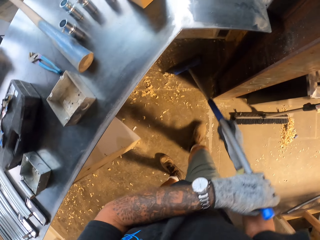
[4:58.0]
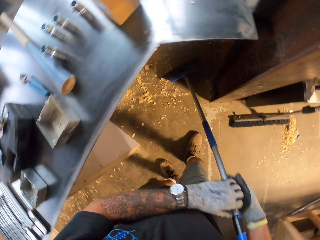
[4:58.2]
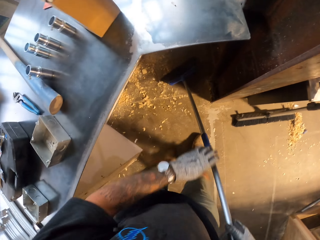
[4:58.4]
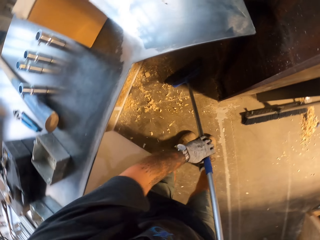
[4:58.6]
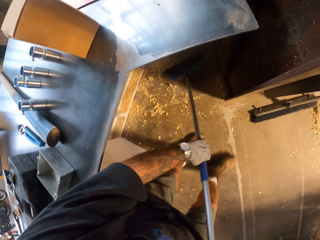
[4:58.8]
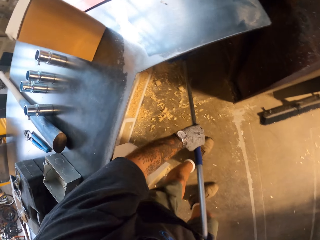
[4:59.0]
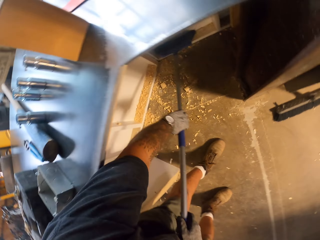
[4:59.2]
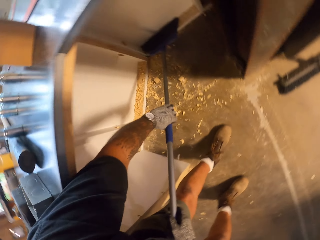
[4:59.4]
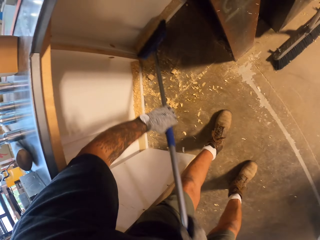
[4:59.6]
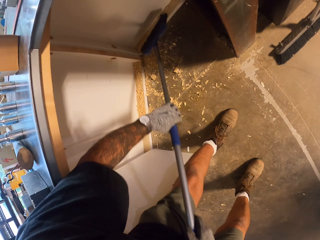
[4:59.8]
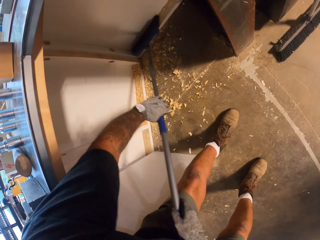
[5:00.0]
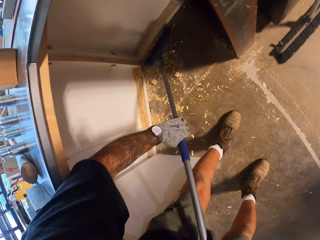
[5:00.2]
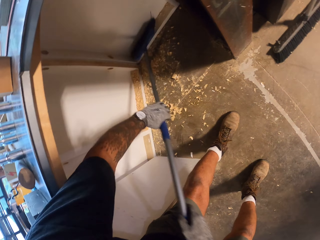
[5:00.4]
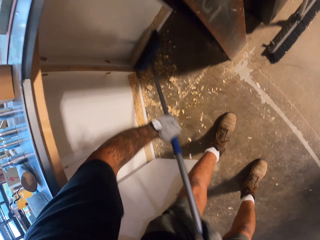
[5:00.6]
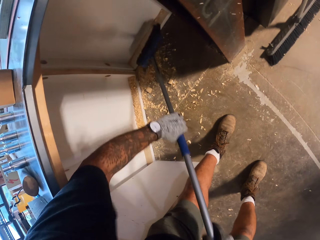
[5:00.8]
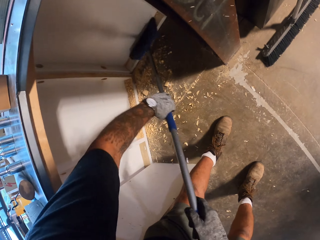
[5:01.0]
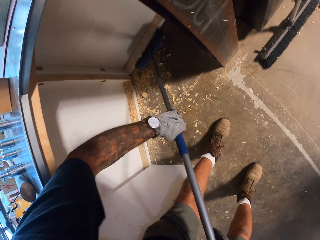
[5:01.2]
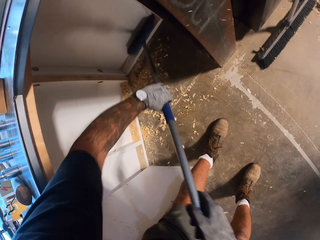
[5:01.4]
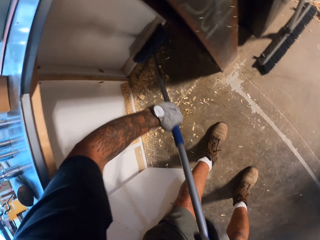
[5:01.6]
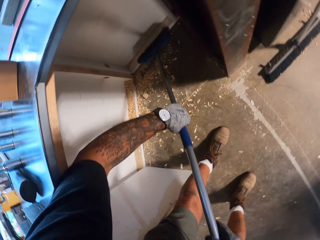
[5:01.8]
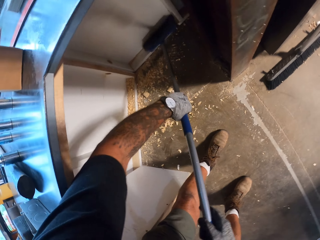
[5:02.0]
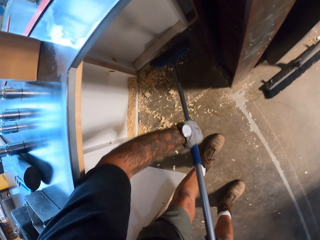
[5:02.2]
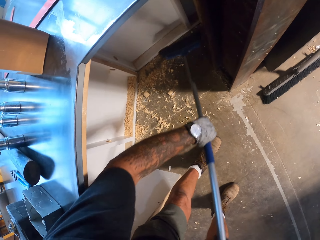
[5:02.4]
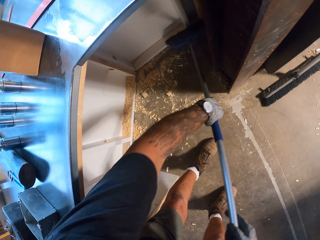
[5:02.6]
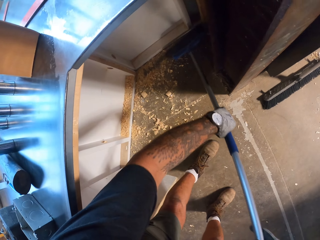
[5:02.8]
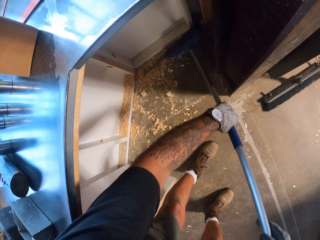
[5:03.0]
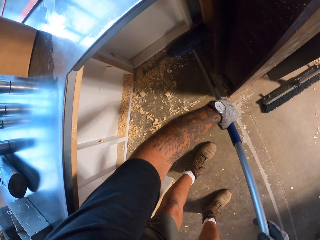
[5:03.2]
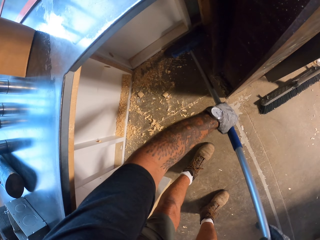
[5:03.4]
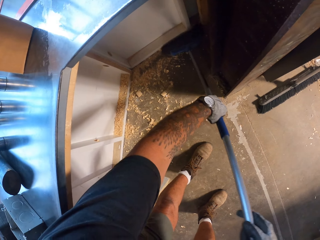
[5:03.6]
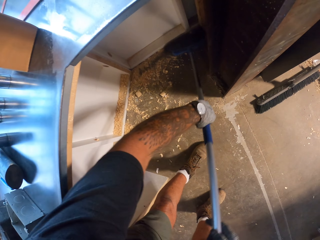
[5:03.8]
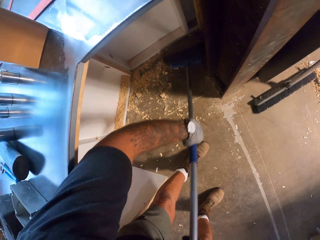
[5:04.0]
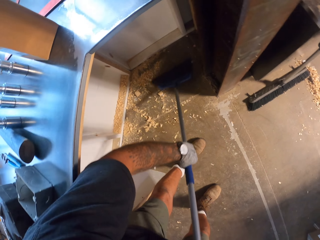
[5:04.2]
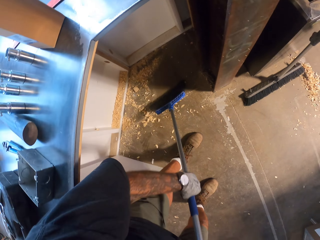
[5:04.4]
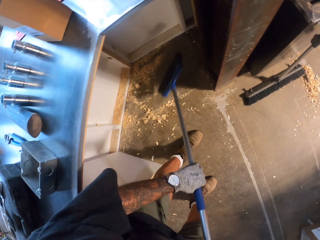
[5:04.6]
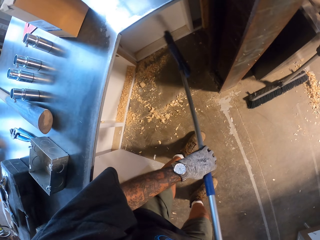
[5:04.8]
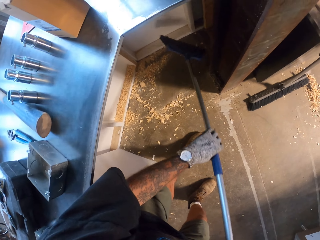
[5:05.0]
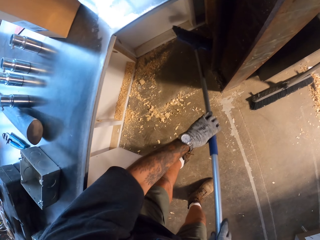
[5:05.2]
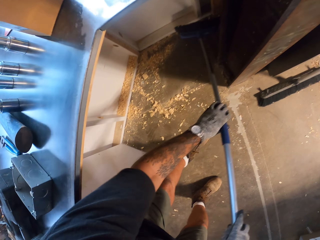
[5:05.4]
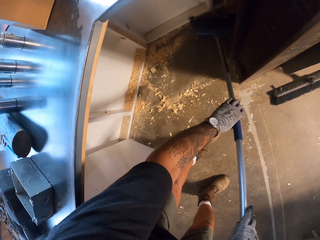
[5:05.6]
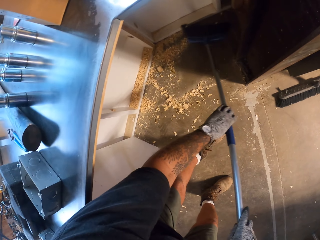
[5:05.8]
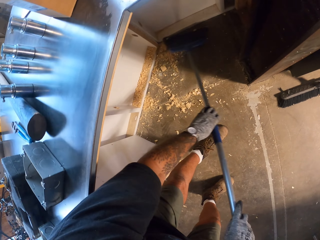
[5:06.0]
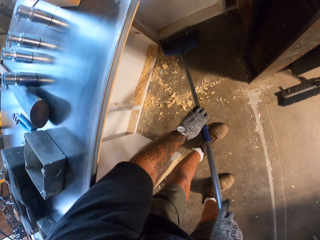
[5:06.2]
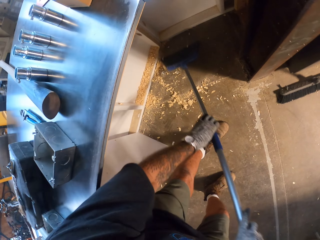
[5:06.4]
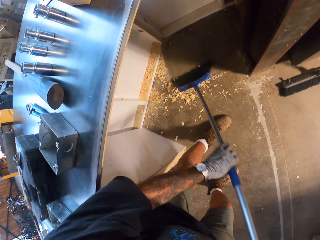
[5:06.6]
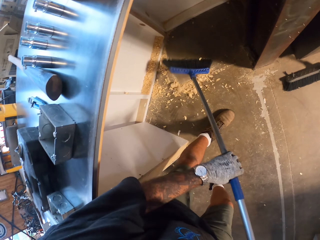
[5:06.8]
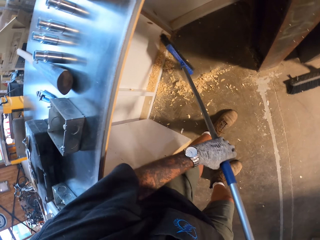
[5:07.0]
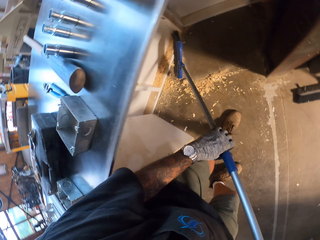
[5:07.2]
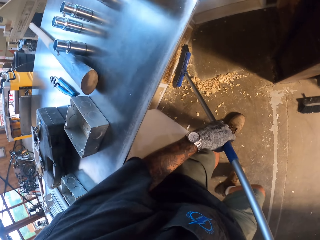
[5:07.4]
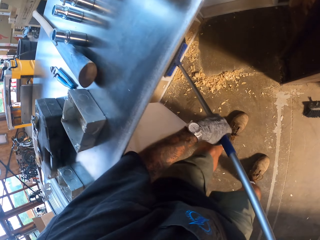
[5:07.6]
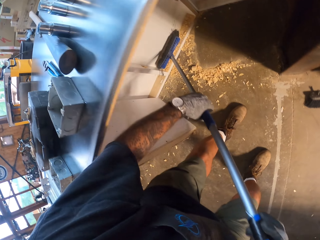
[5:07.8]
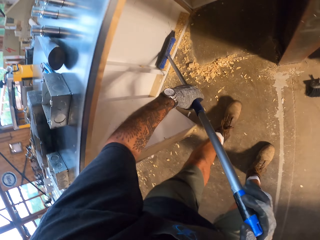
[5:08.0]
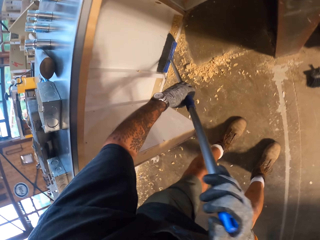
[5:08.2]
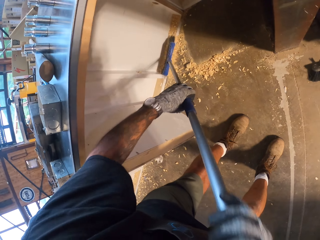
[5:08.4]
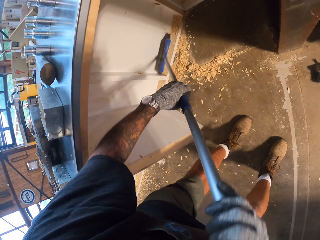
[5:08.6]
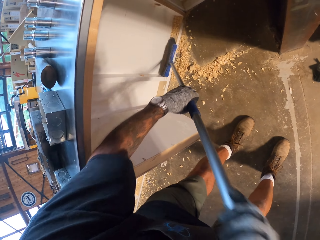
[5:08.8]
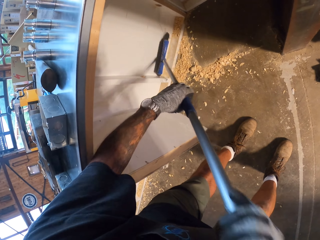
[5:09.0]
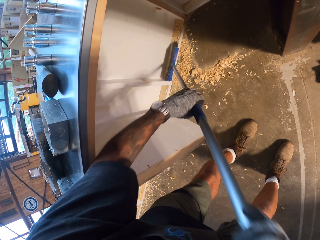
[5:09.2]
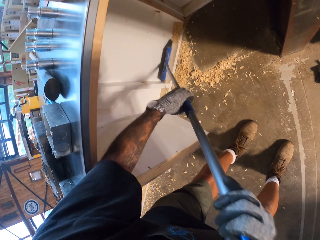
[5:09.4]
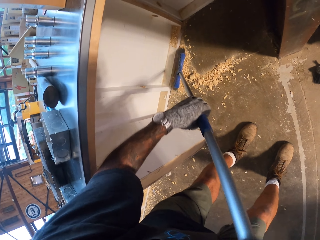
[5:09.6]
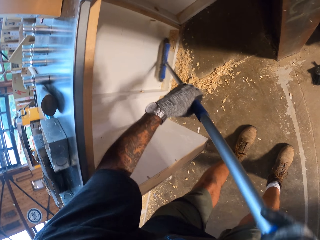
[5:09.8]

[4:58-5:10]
The camera wearer sweeps the floor with a broom.

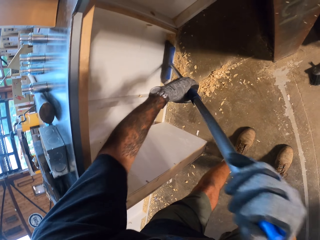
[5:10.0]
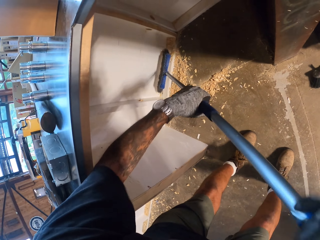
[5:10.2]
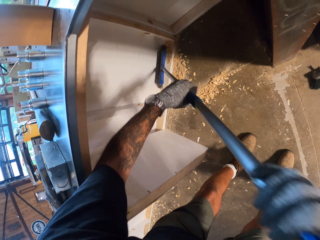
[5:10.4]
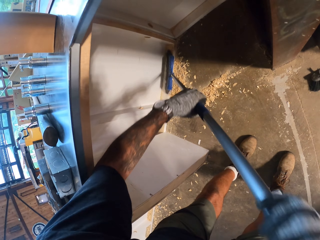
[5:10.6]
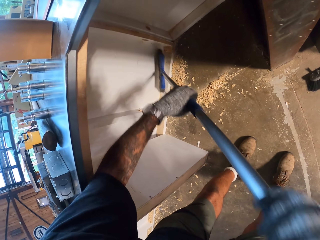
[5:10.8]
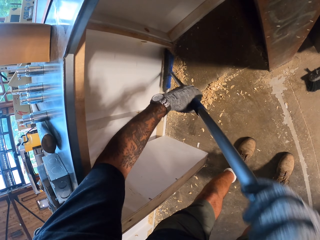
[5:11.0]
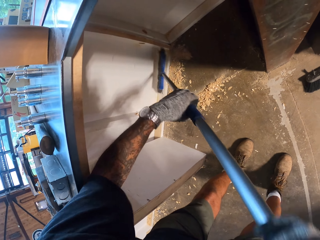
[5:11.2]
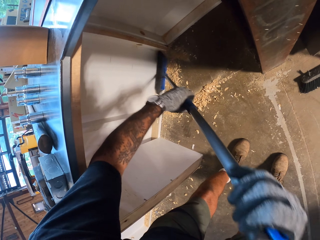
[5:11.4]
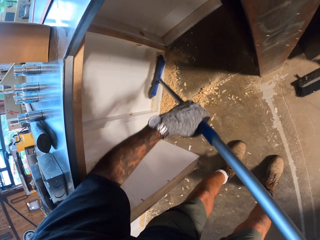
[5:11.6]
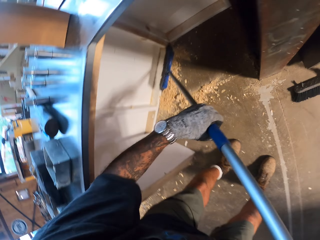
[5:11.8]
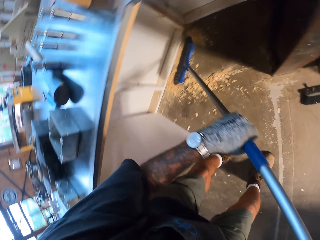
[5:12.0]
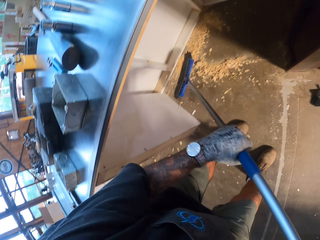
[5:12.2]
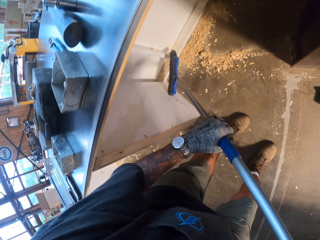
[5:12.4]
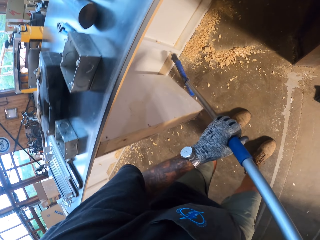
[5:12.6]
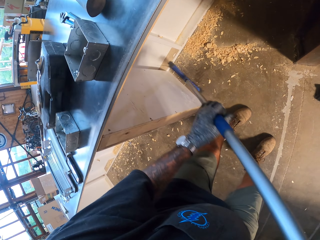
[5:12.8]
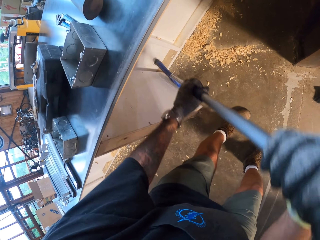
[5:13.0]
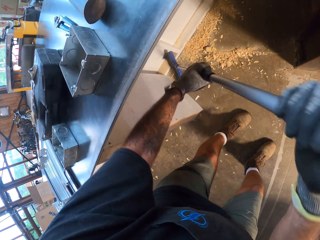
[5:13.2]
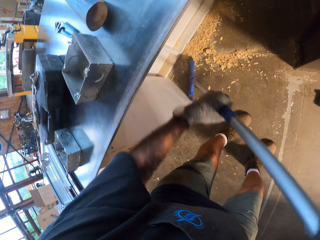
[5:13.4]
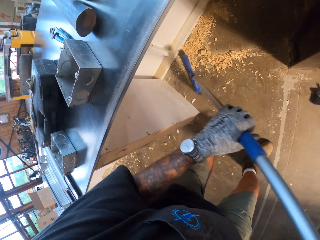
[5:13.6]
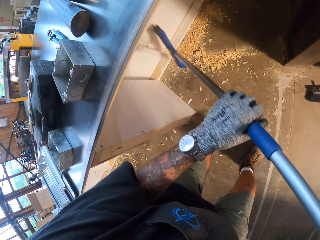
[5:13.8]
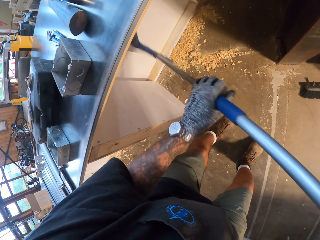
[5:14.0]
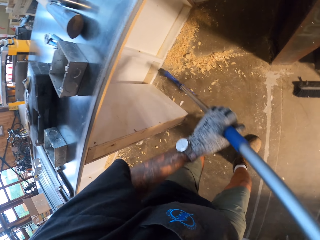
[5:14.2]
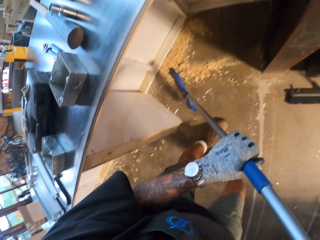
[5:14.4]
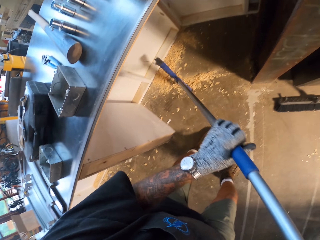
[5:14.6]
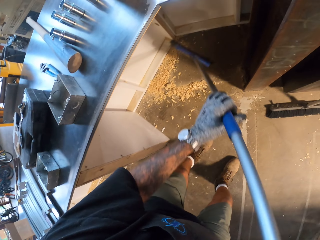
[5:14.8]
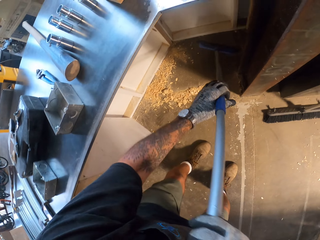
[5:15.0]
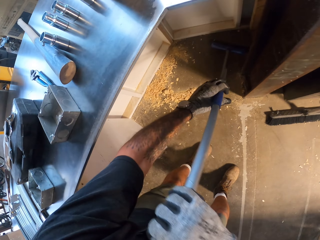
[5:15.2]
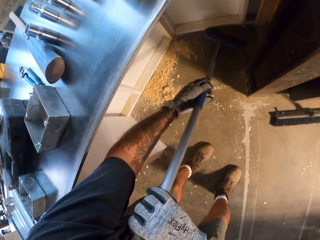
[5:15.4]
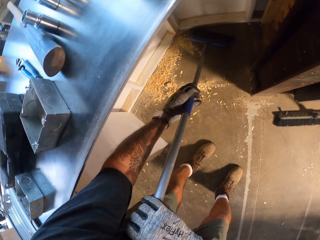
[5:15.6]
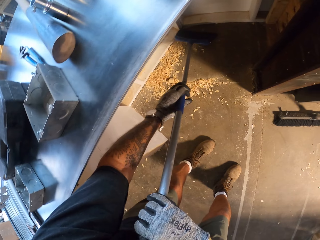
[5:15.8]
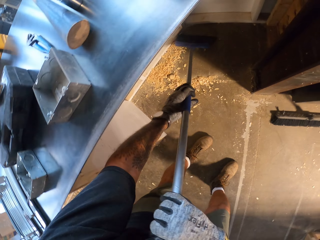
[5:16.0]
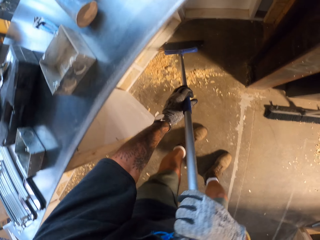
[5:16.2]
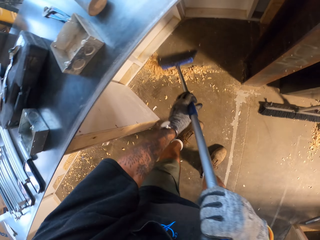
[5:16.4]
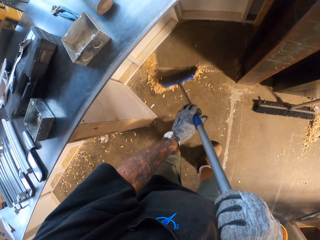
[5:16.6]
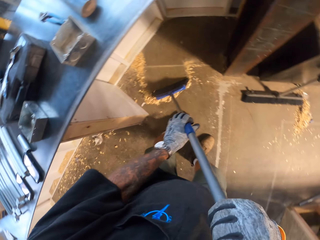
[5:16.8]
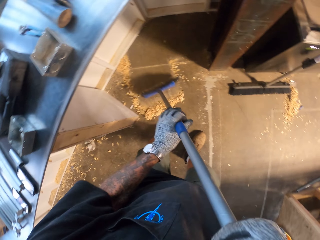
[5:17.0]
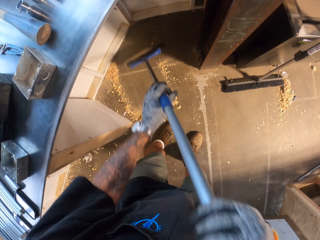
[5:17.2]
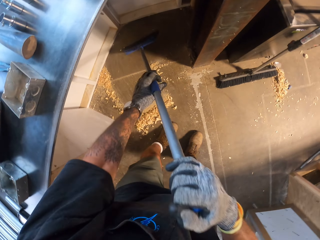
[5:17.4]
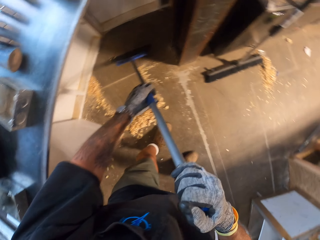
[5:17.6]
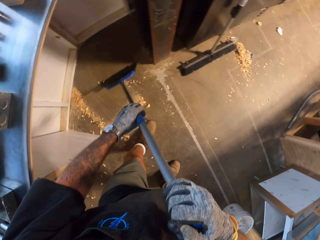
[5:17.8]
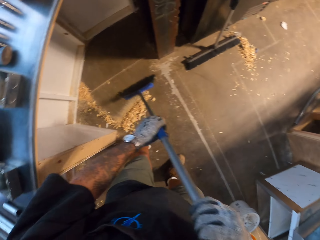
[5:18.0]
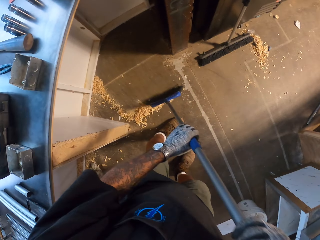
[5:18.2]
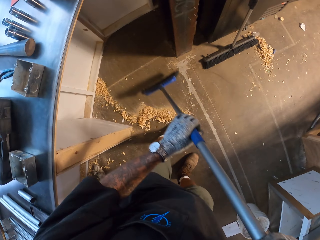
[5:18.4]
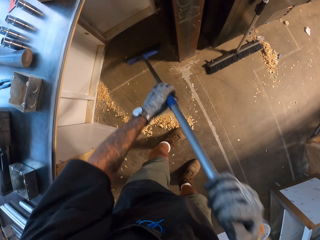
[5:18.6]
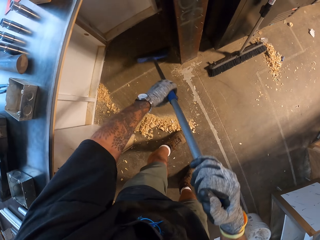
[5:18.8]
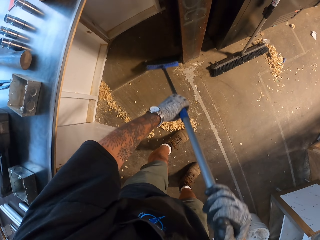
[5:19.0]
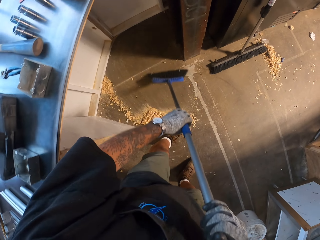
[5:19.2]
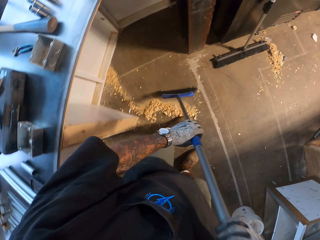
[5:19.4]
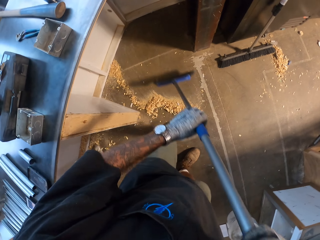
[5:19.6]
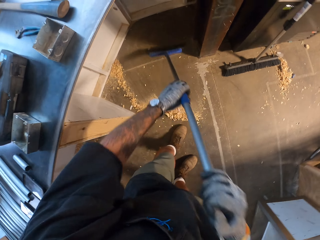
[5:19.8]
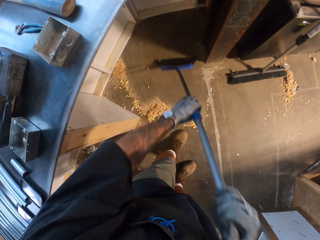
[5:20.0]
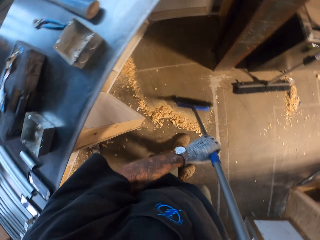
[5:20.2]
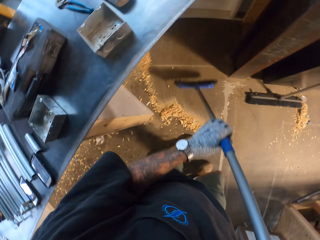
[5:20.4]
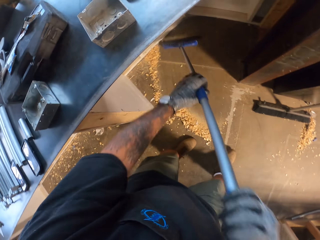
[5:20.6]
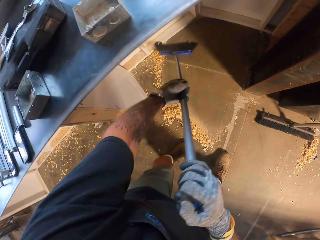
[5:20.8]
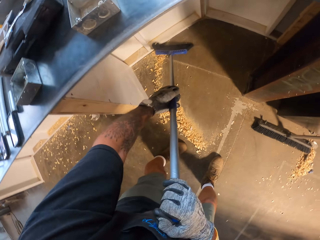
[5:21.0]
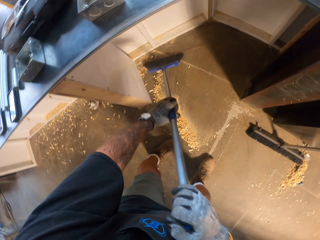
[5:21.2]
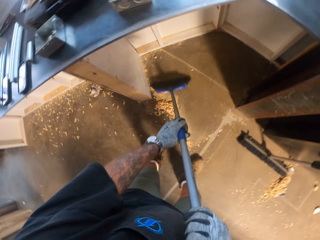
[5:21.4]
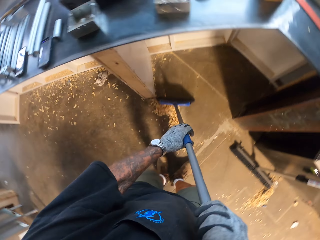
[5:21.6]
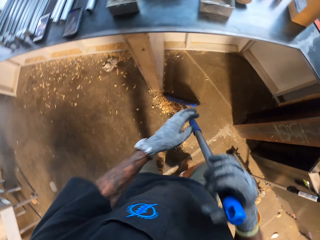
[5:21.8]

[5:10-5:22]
The camera wearer sweeps the floor with a broom. They sweep the floor with the broom again.
